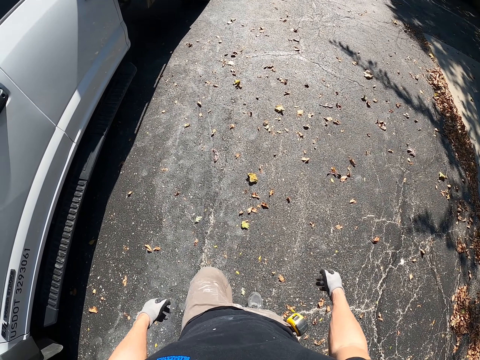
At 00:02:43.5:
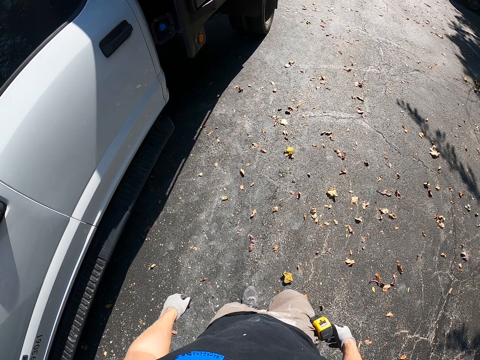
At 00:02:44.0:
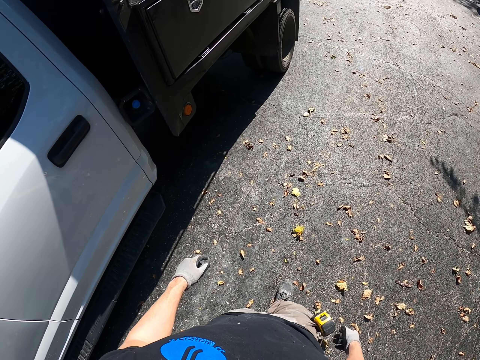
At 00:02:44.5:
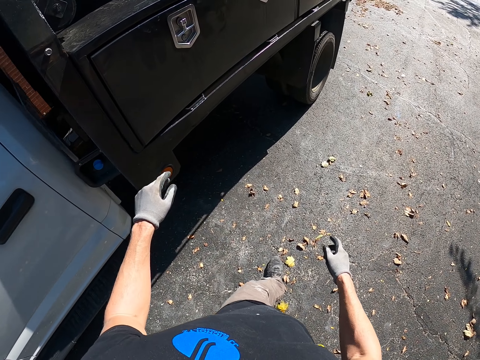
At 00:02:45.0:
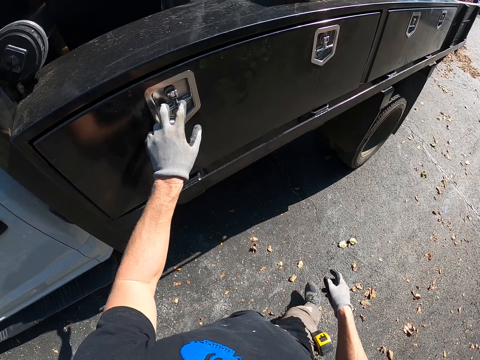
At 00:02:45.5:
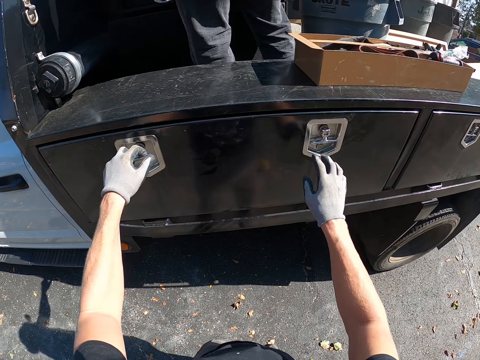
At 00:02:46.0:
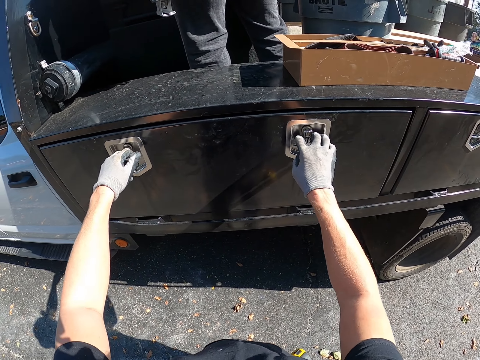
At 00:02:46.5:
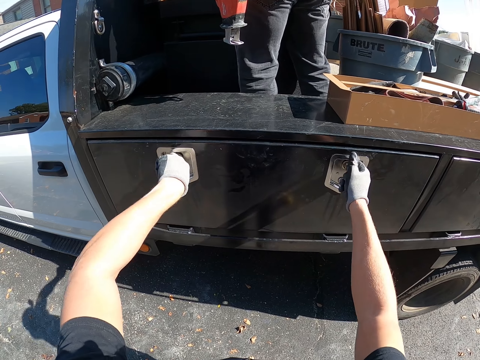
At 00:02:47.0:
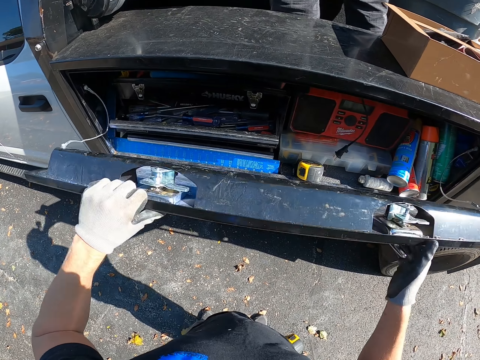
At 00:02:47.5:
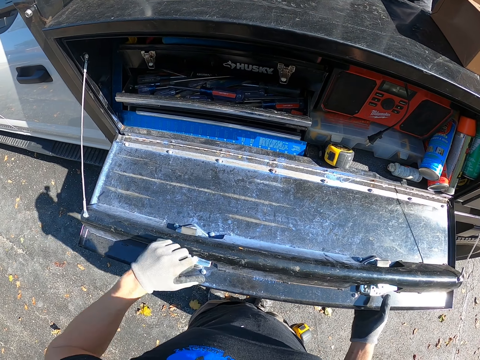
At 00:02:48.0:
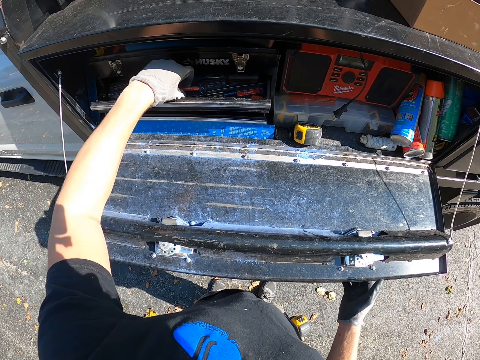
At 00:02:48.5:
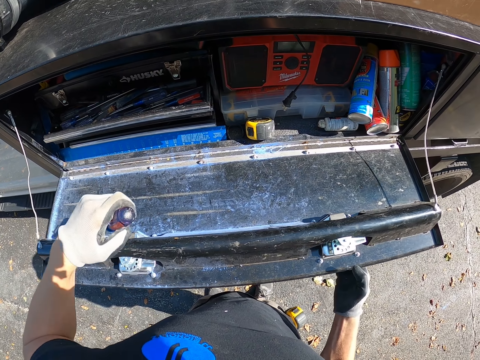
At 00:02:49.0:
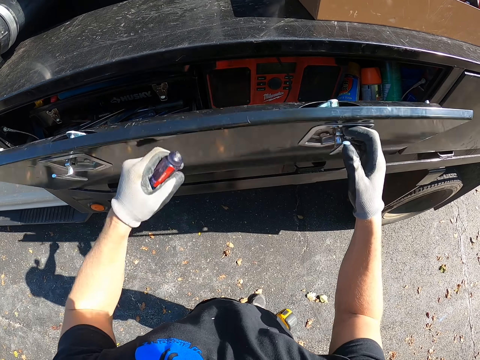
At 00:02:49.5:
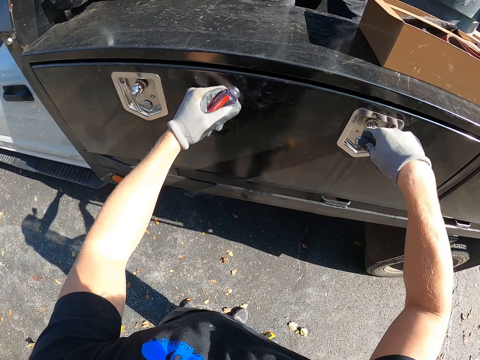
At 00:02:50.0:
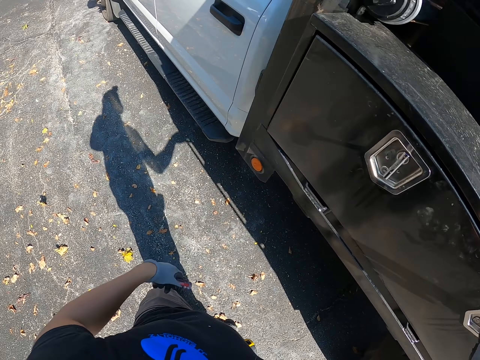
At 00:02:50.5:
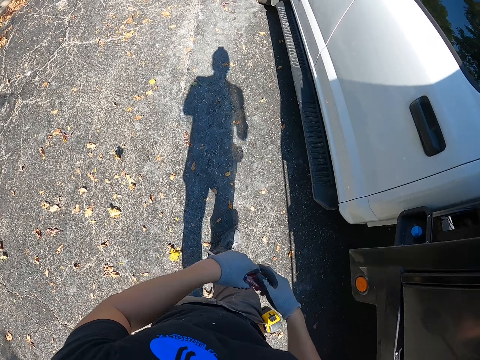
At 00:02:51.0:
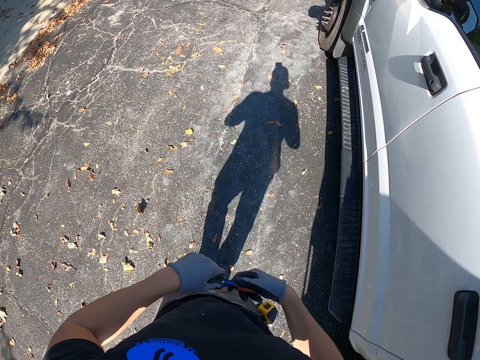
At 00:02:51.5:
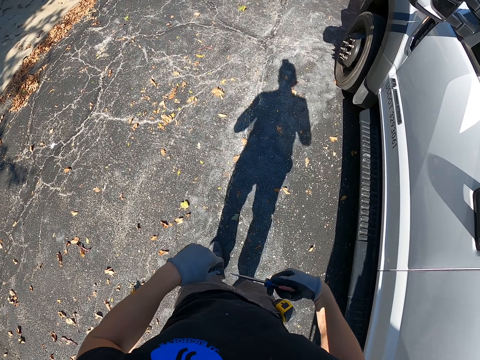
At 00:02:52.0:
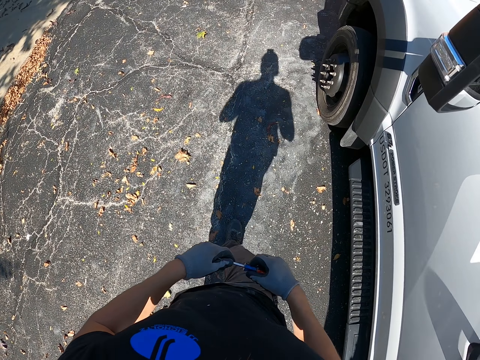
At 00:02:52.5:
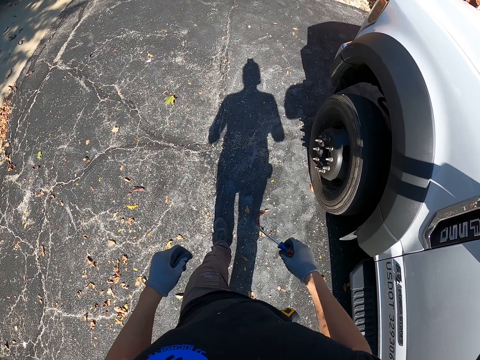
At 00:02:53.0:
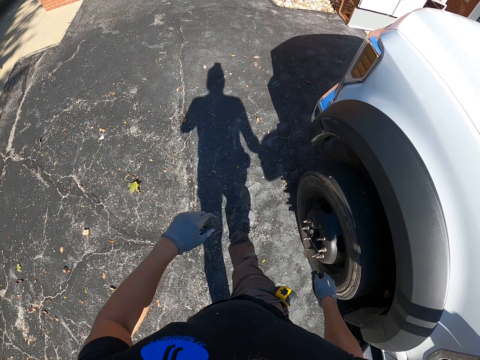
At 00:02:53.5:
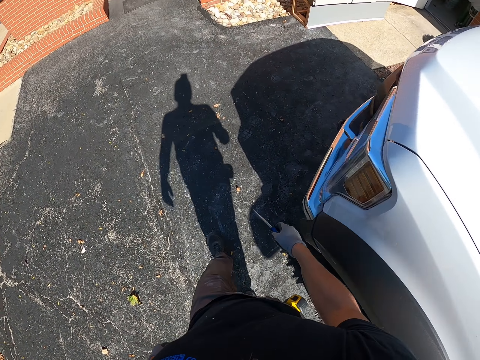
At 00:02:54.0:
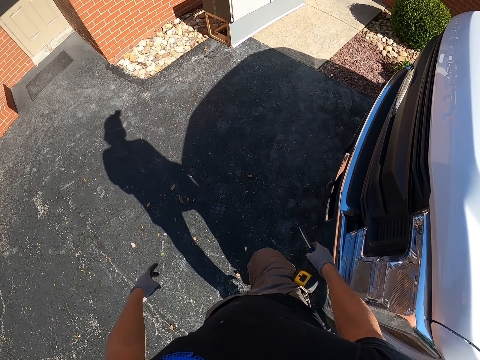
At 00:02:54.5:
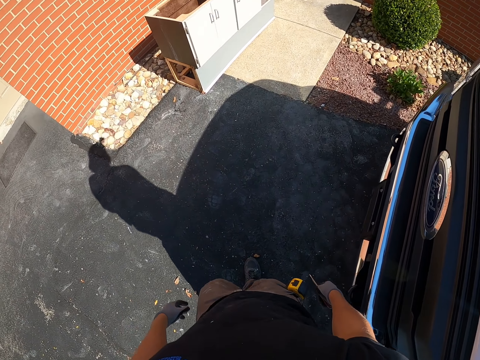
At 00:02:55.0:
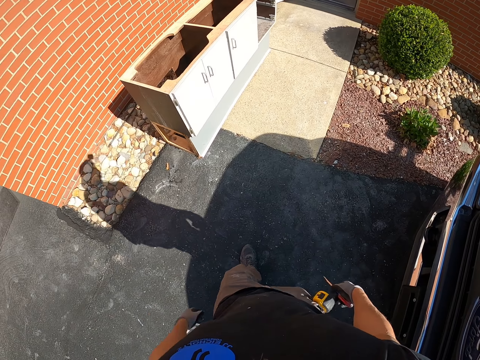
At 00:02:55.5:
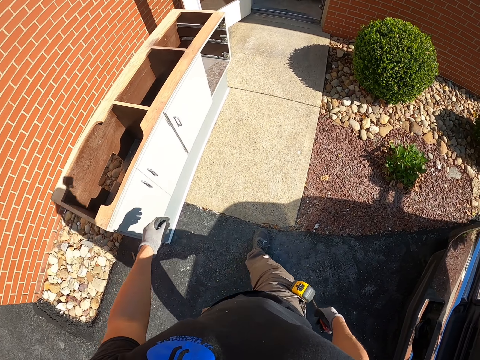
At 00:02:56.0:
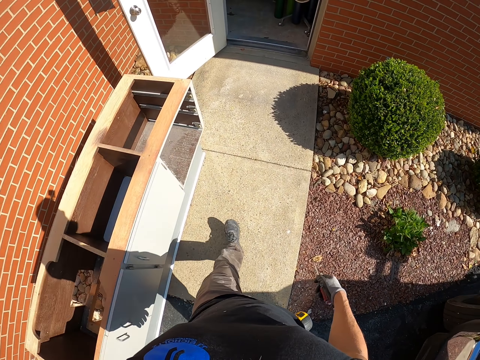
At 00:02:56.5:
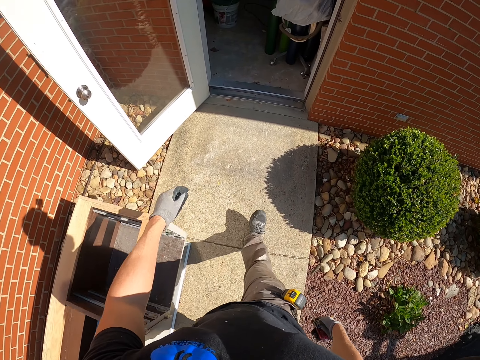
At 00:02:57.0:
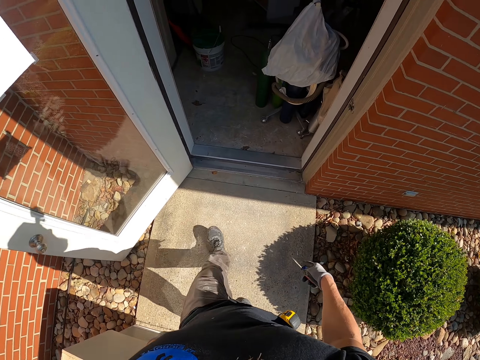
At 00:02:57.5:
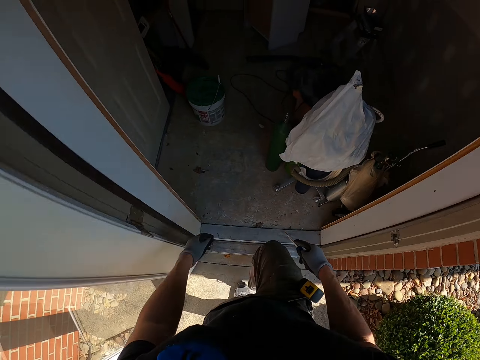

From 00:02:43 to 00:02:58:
The camera wearer holds the handle with his hand. He holds another handle with his hand. He opens the cabinet of the storage container. He picks up the screwdriver. He closes the cabinet of the storage container. He walks to the house. He holds the screwdriver with both his hands. He walks to the house.

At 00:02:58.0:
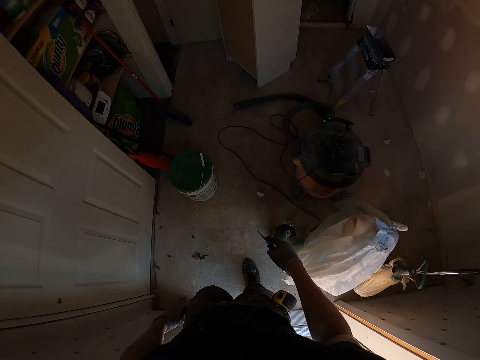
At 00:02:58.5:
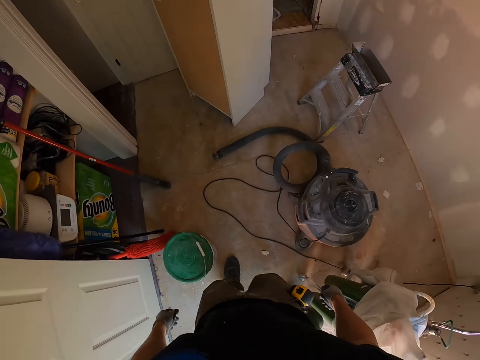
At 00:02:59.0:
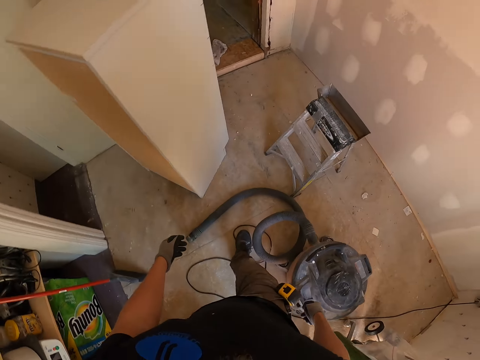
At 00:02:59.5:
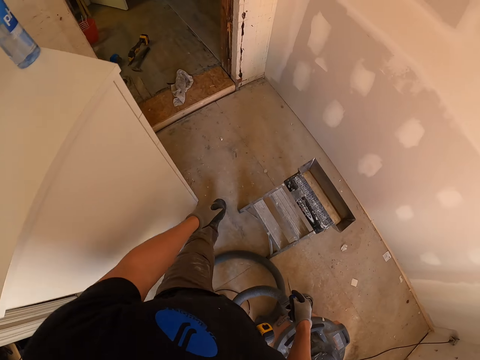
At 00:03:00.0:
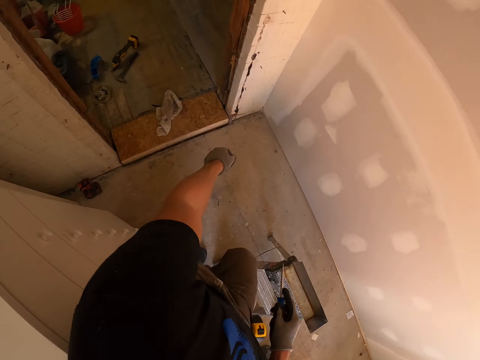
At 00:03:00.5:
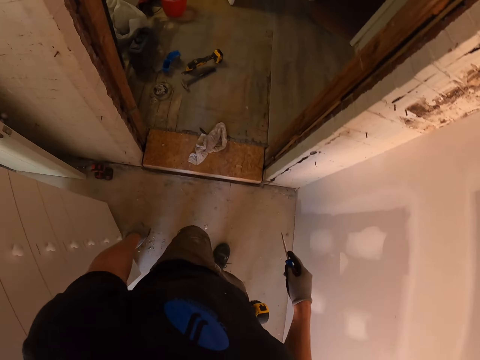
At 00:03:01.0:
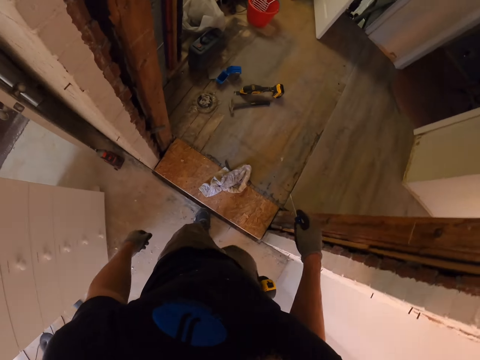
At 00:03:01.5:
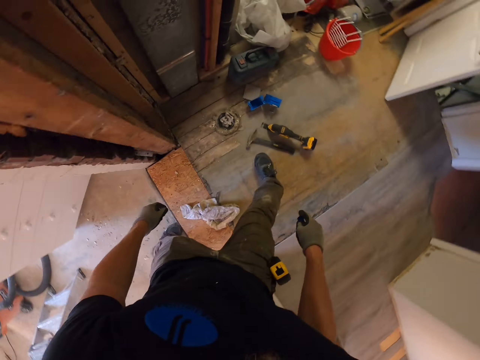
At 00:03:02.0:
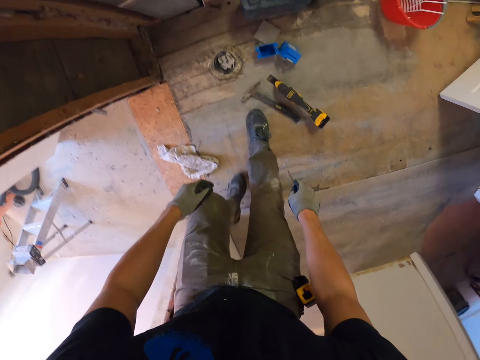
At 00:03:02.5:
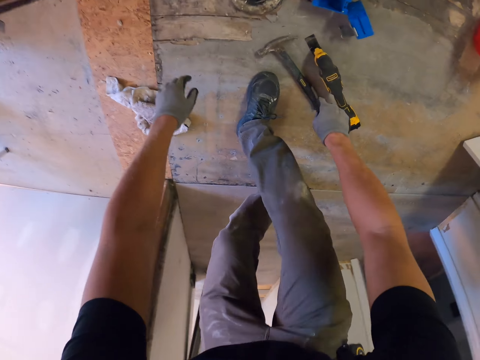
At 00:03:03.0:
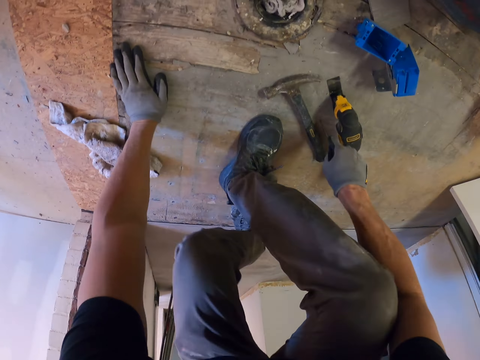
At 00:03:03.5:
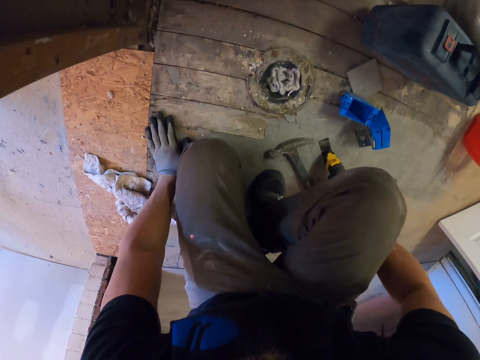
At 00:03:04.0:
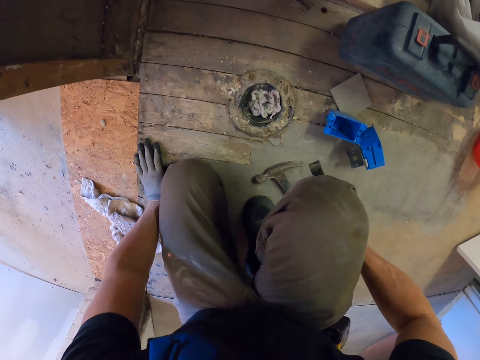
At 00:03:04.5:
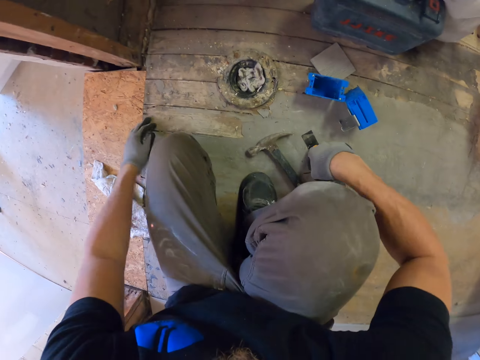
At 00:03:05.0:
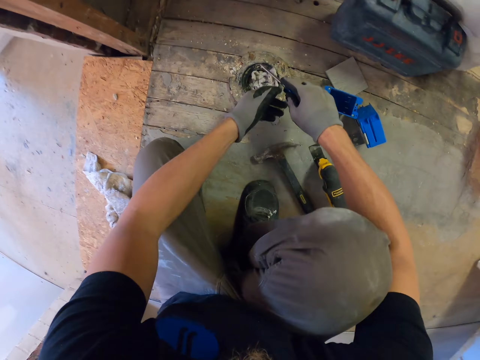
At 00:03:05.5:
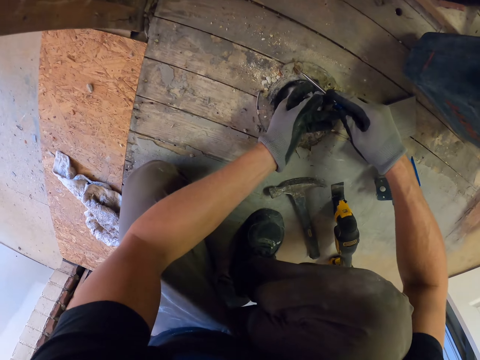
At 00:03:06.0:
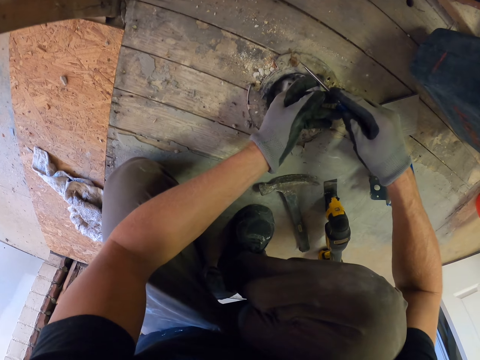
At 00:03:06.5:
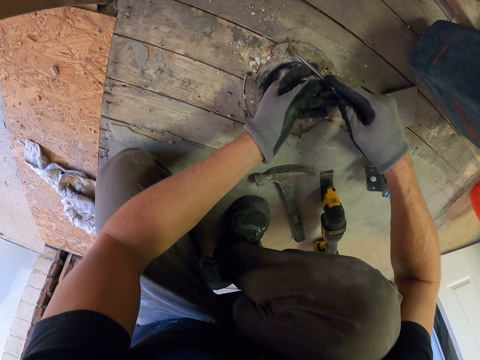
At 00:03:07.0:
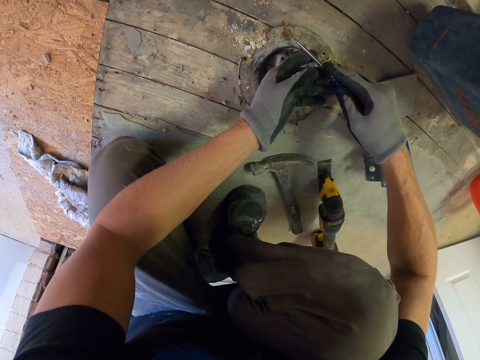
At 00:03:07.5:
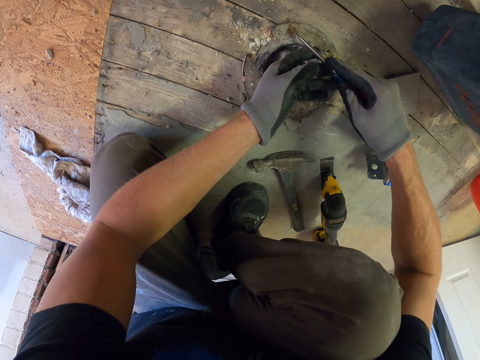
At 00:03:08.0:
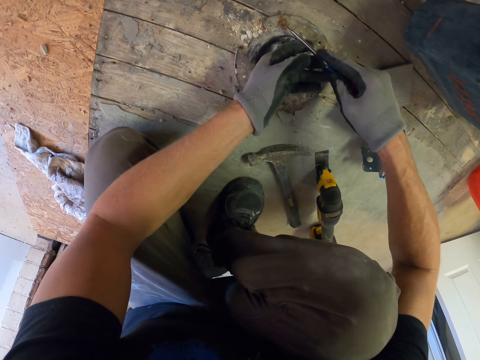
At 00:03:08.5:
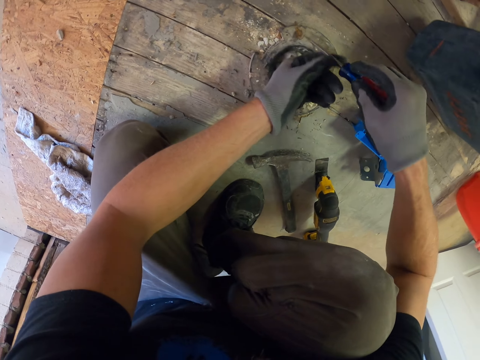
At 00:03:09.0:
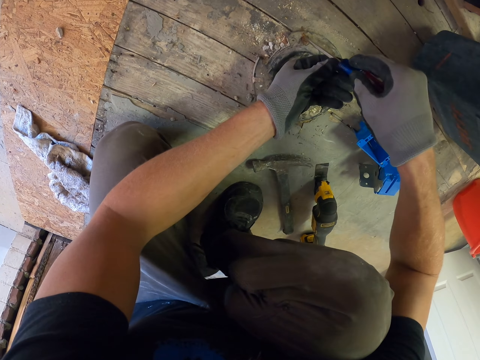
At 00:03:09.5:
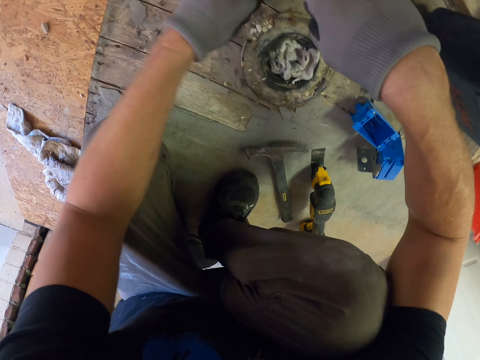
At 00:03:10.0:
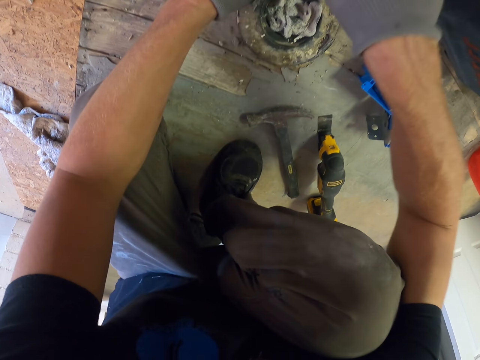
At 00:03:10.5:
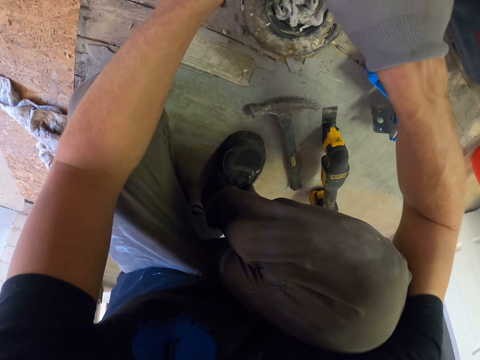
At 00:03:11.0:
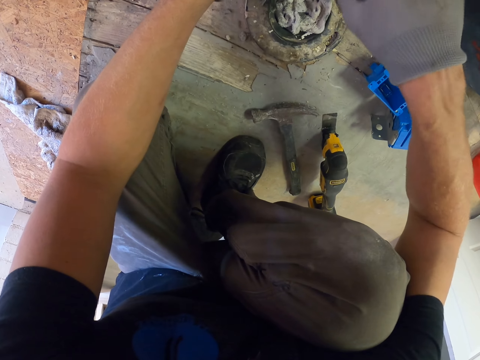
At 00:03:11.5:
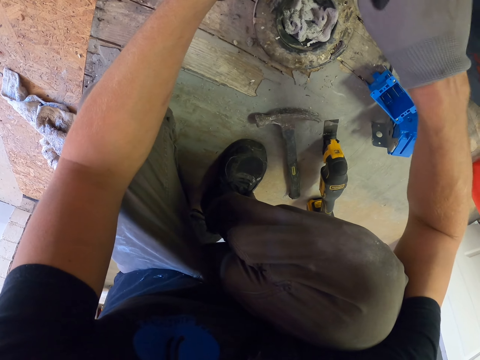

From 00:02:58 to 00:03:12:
The camera wearer bends his knee towards the ground. He holds the screwdriver with both his hands. He rubs the pipe's surface with the screwdriver. He unscrews the screw with the screwdriver.
